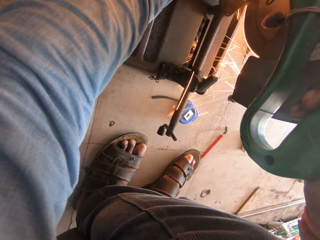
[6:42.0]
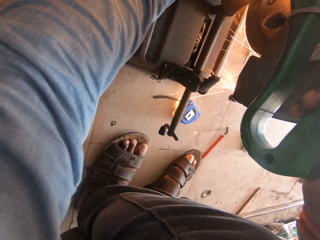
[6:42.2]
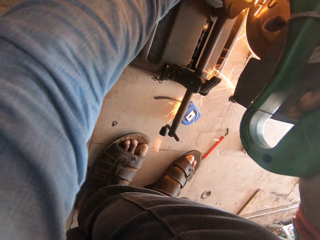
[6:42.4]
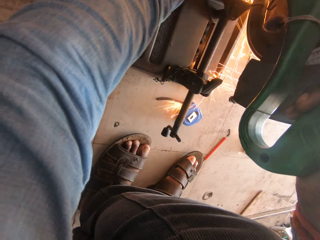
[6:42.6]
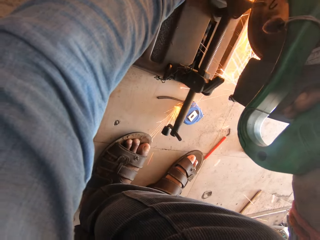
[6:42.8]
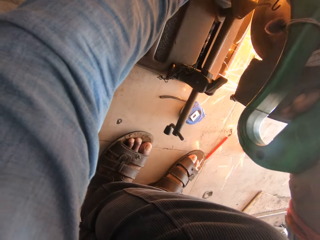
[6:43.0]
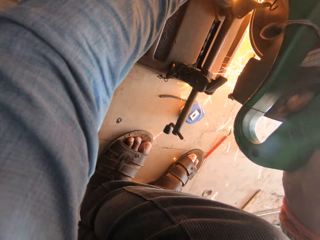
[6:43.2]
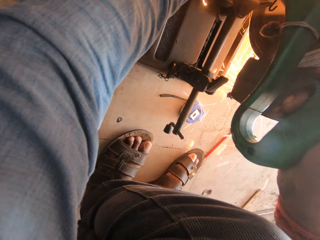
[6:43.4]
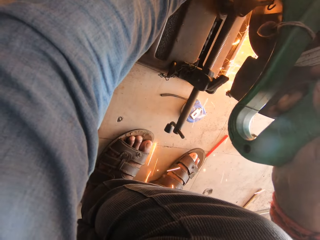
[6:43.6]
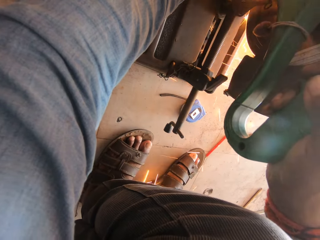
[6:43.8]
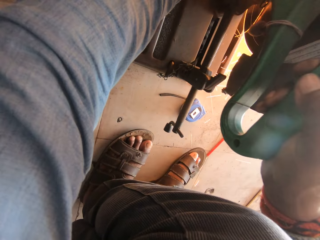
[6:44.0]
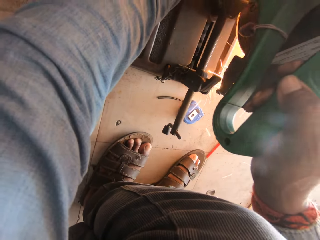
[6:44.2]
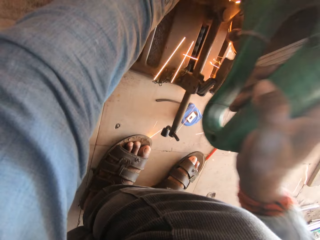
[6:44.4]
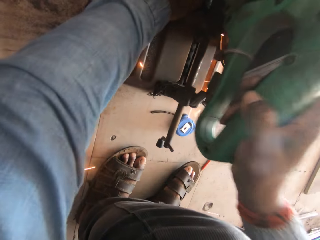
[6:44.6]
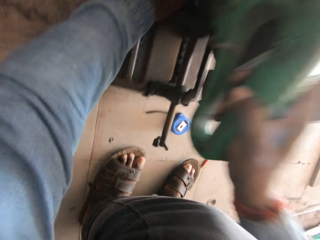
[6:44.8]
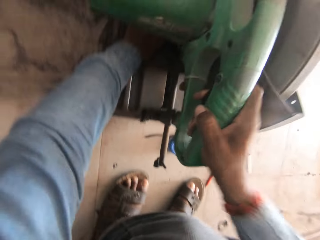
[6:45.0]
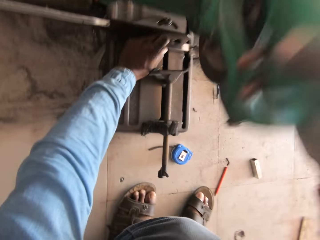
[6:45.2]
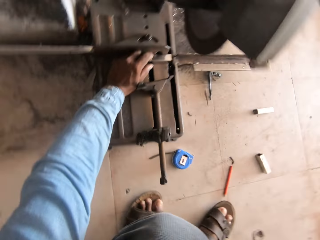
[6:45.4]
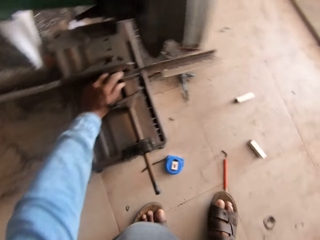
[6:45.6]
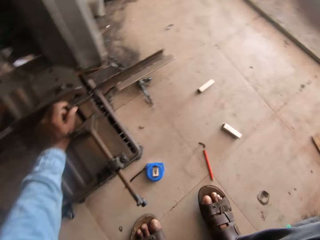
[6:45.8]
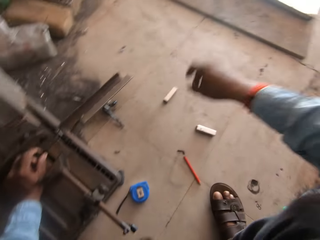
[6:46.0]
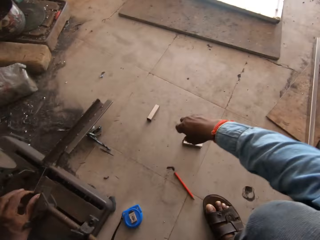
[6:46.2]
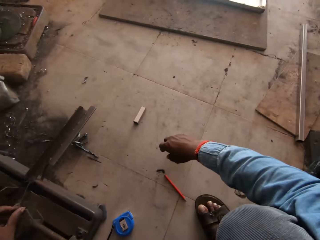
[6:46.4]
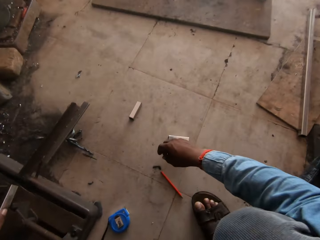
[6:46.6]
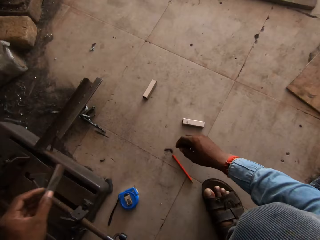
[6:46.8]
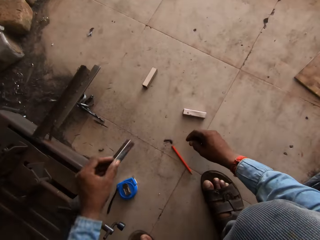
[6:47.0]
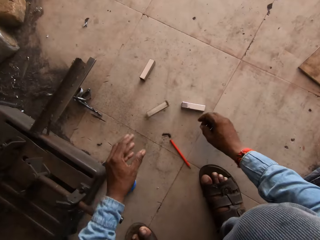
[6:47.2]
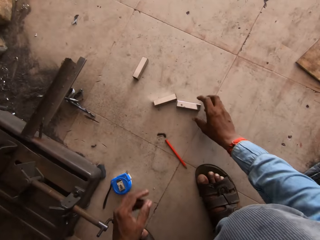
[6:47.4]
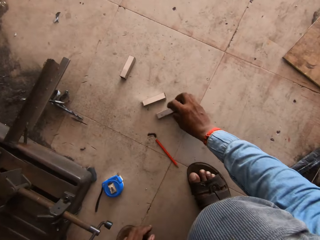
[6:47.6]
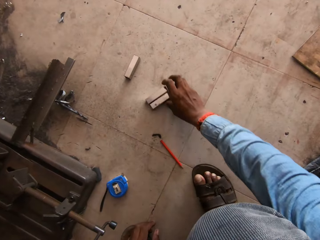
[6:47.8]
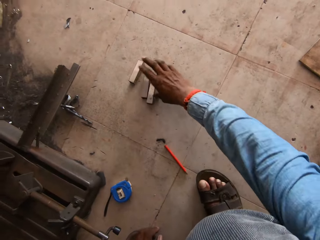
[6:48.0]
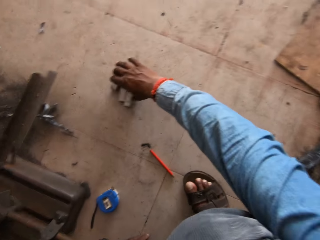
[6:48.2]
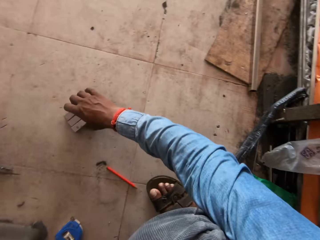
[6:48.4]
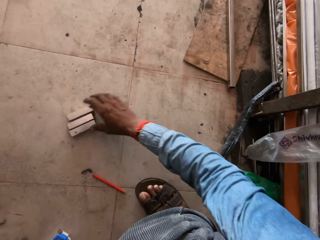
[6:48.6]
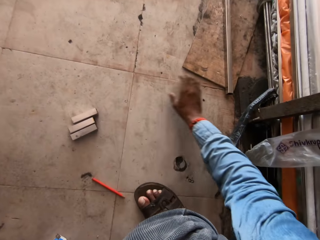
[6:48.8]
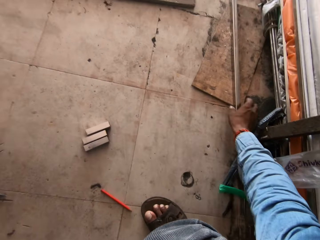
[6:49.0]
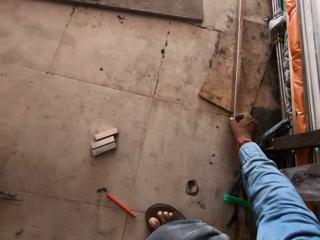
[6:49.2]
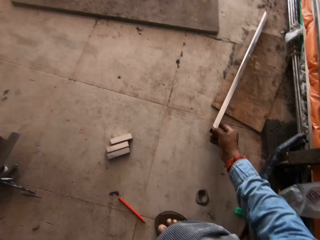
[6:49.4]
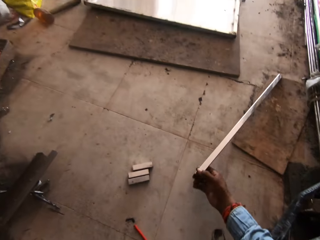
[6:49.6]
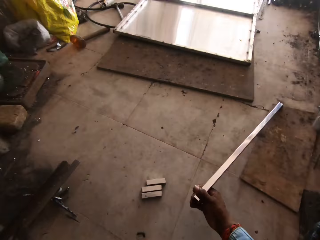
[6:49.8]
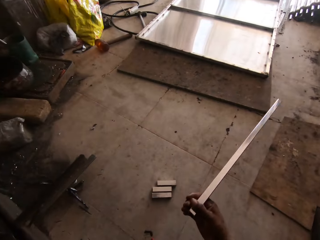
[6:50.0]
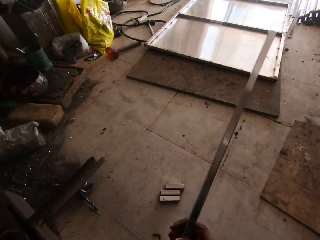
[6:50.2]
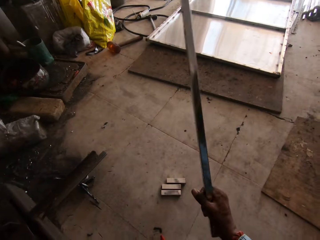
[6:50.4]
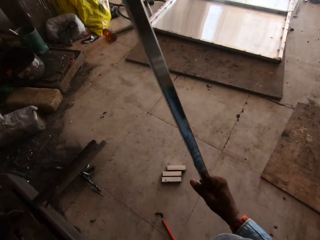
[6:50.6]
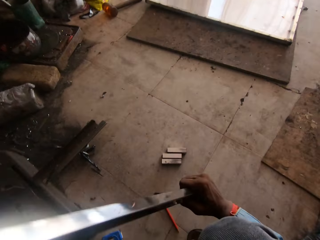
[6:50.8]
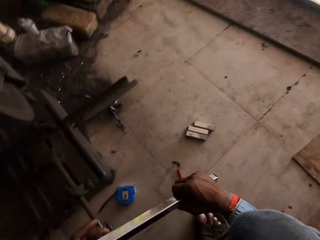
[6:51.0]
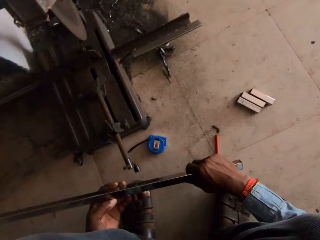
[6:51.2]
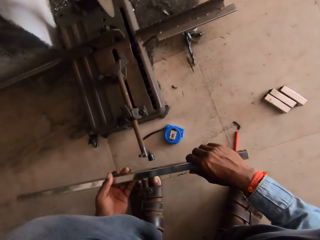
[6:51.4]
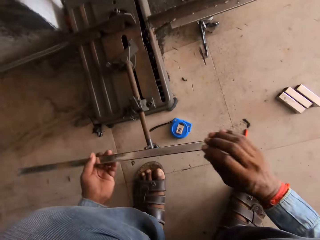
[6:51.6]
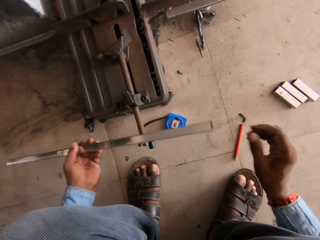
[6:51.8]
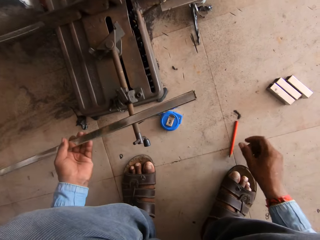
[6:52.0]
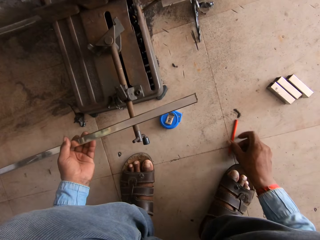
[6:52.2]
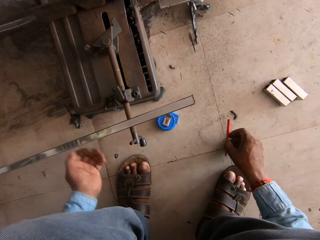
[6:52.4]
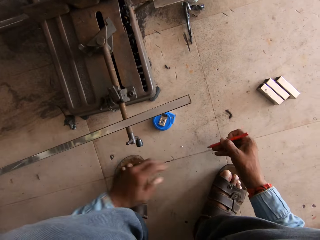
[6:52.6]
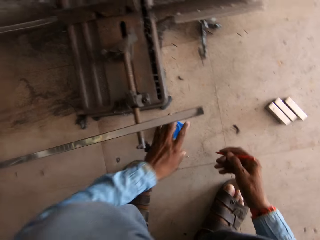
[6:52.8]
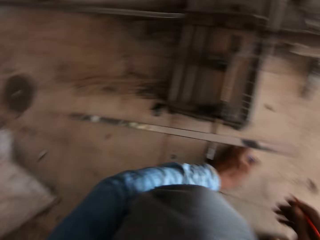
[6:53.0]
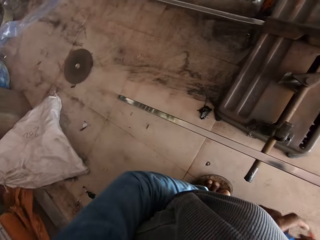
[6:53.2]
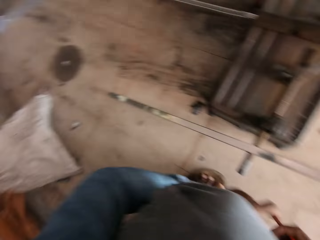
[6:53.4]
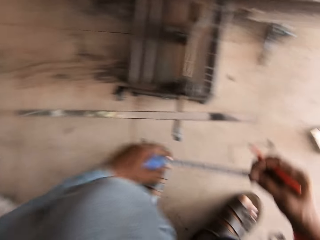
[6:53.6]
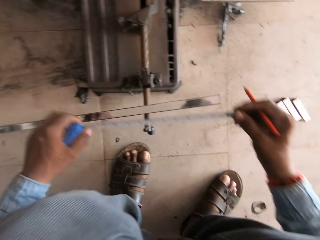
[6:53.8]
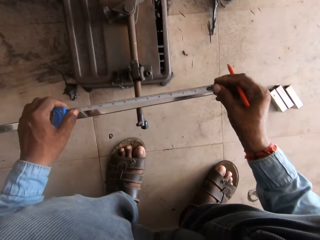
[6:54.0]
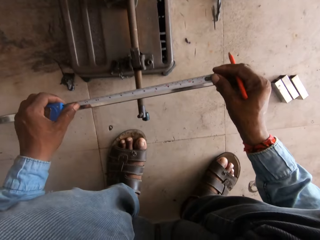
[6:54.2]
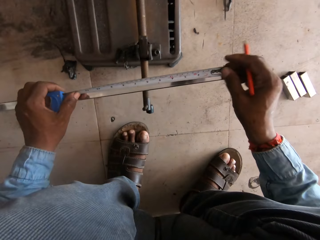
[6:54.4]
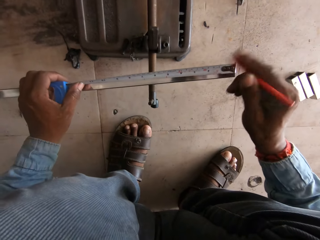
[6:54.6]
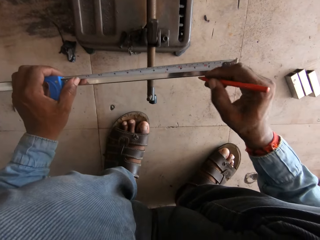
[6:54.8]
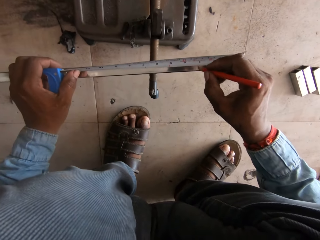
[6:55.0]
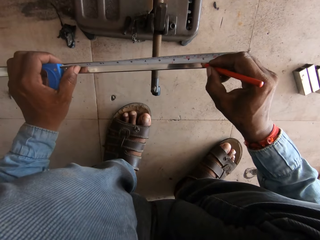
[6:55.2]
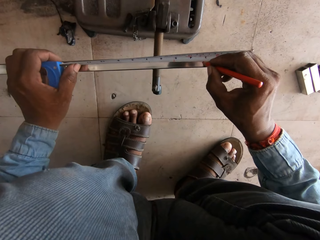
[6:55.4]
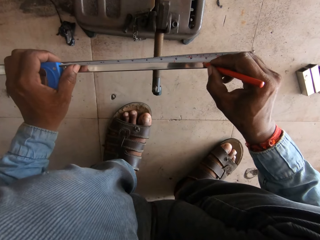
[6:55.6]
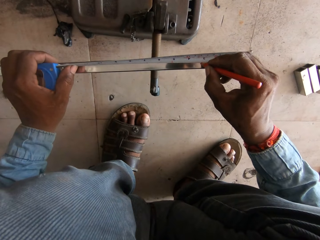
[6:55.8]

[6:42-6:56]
The camera wearer cuts the metal rod. They drop the metal rod on the floor. They hold the metal rod. They put the metal rod on the floor. They take a longer metal bar. They hold the metal rod. They hold the metal rod with both hands. They hold the pencil. They hold the tape measure. They measure the metal rod.

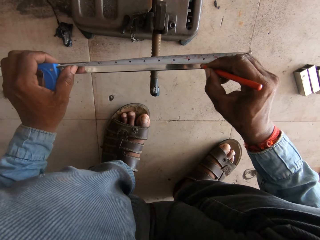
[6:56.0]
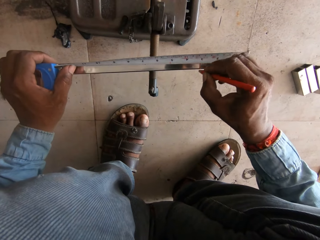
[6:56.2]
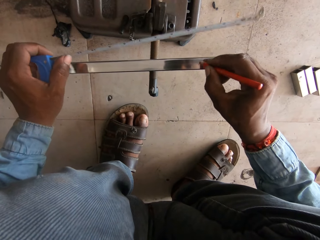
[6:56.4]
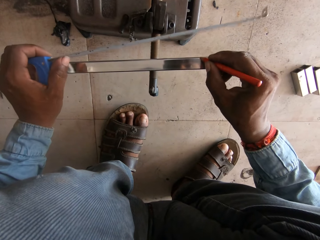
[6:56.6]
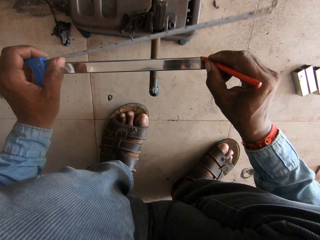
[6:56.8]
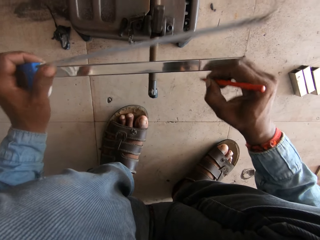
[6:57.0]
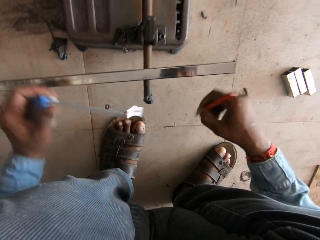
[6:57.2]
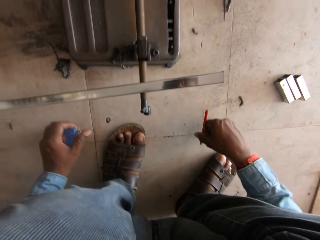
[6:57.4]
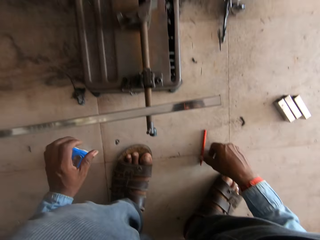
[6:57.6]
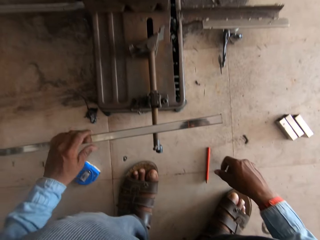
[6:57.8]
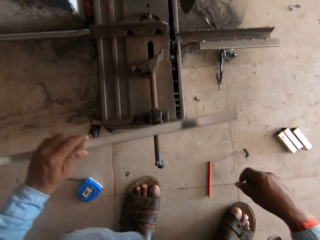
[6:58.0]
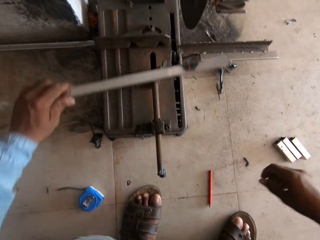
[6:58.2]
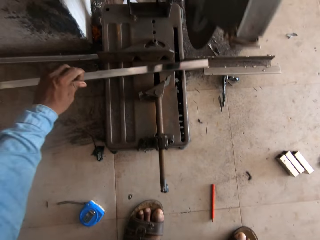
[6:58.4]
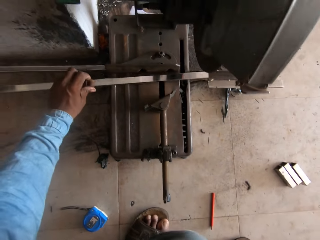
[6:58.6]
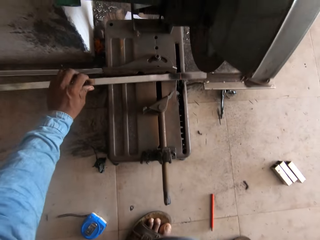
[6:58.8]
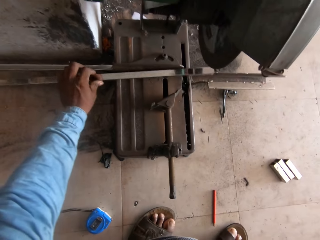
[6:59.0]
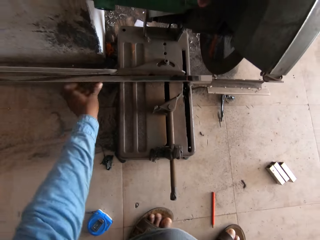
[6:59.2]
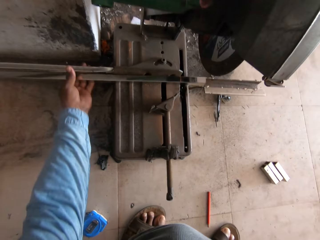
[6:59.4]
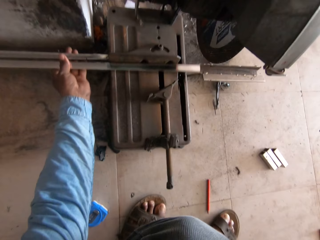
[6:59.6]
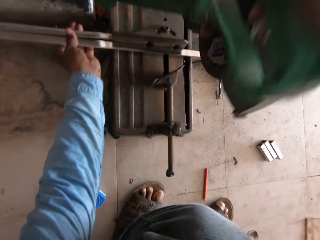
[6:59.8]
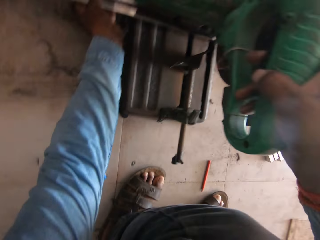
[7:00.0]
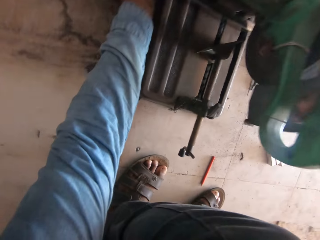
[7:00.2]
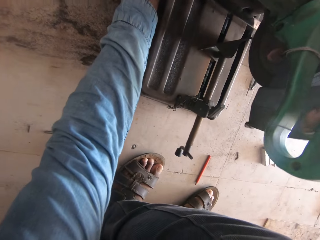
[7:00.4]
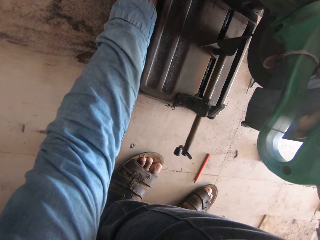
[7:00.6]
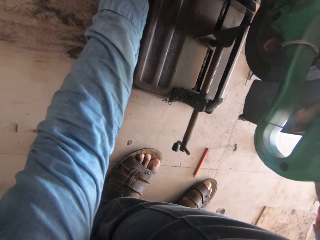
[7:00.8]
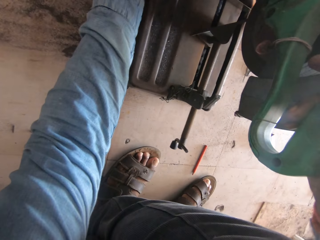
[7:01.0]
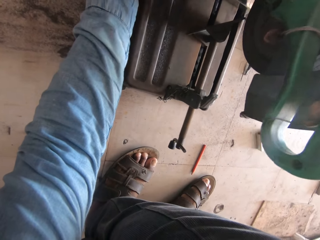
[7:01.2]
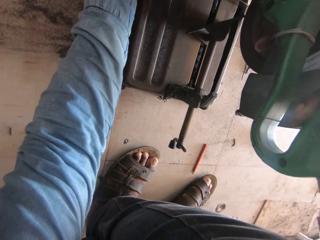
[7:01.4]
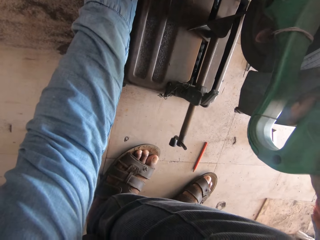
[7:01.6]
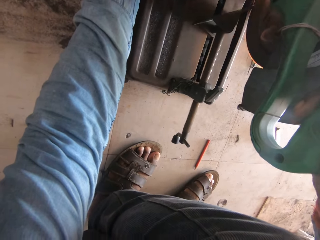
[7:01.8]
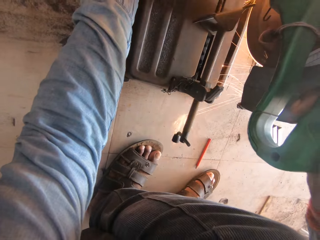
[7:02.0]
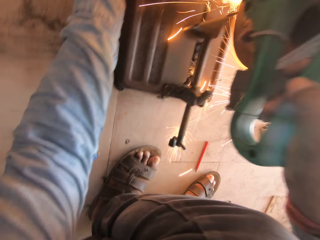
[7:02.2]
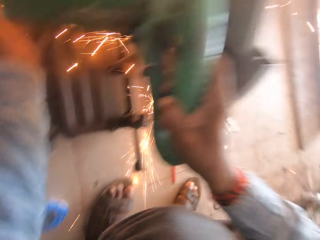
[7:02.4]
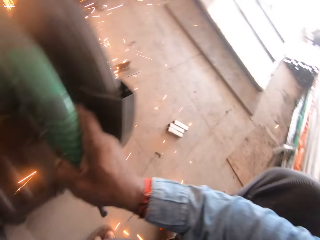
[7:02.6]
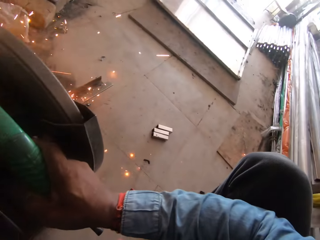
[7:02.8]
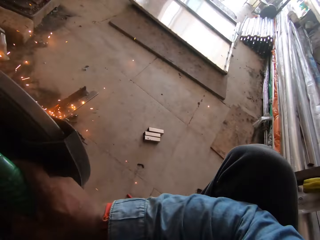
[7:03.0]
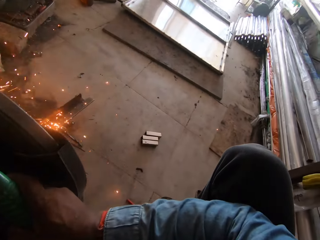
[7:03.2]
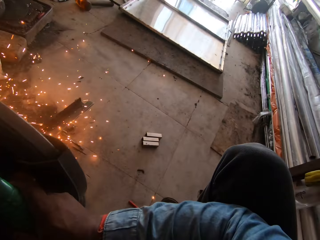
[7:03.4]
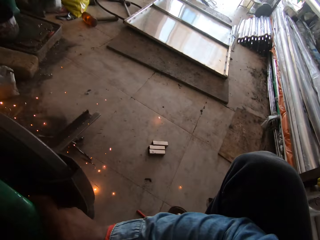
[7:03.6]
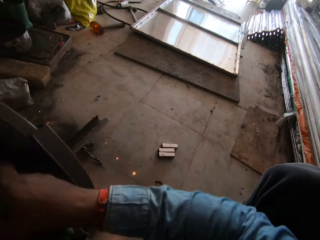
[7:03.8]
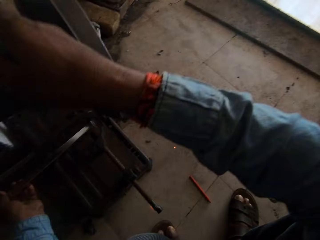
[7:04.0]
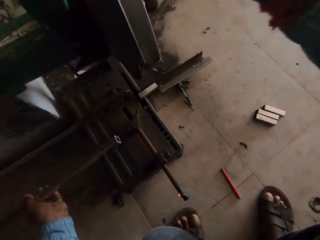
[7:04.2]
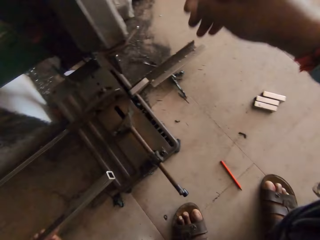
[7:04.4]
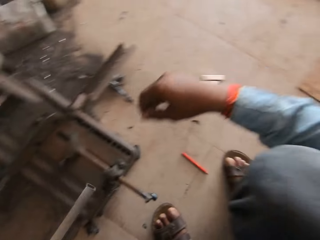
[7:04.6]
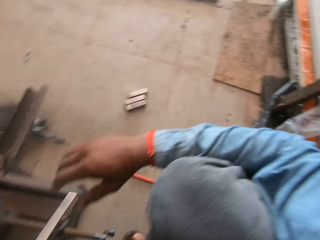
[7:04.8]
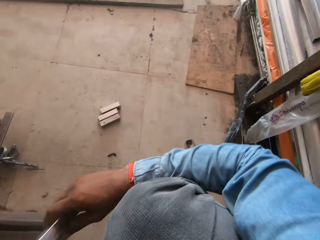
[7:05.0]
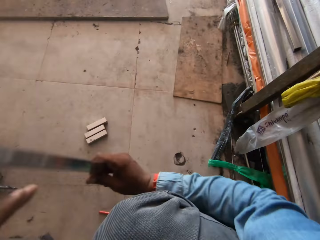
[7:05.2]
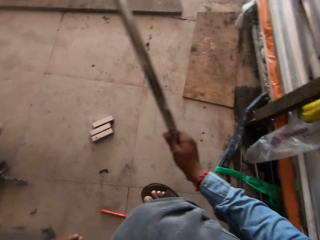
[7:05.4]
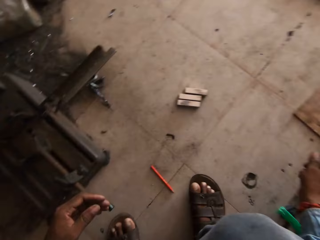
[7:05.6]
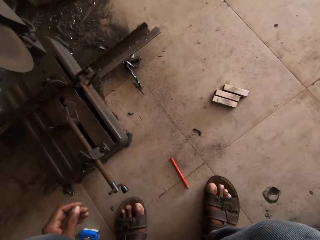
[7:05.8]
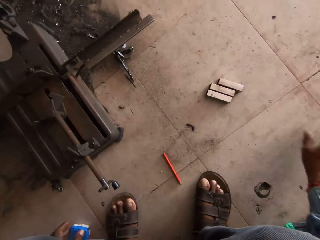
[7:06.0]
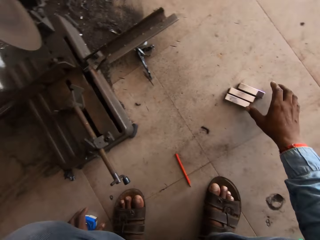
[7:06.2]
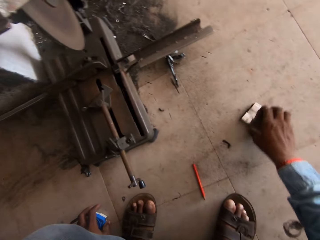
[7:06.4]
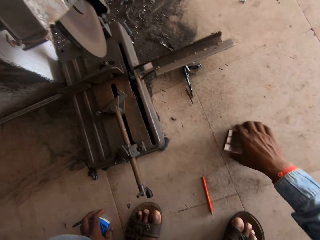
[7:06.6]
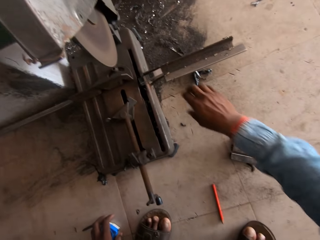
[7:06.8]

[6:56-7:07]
The camera wearer marks on the metal rod. They put the pencil on the floor. They put the tape measure on the floor. They hold the metal rod with the left hand. They put the metal rod on the machine. They cut the metal bar with a bigger grinder. They operate the machine. They hold the metal rod with the left hand. They hold the metal rod with the right hand.
